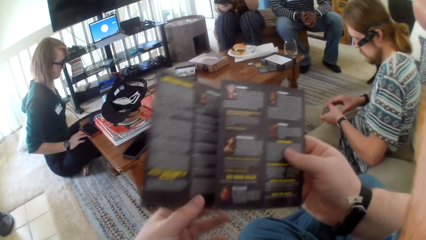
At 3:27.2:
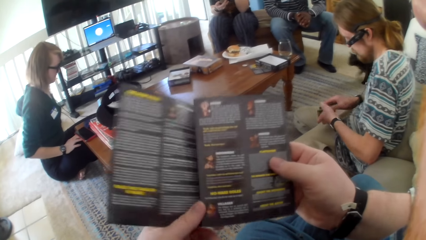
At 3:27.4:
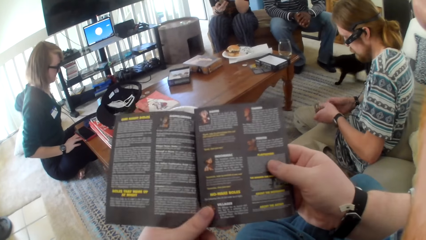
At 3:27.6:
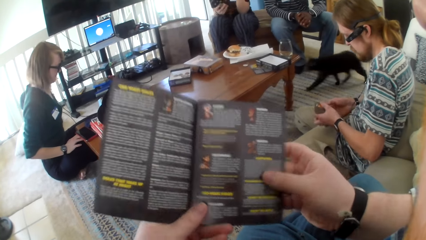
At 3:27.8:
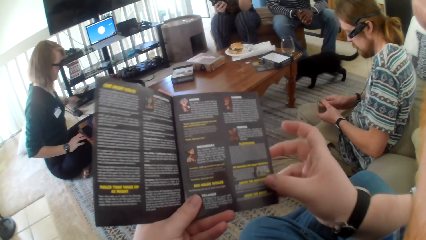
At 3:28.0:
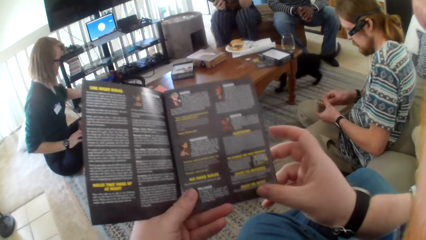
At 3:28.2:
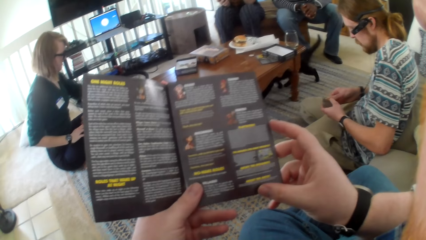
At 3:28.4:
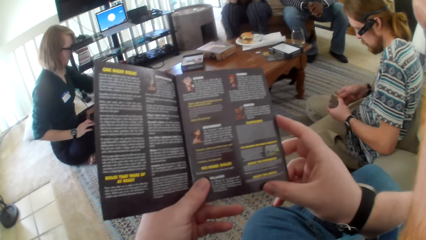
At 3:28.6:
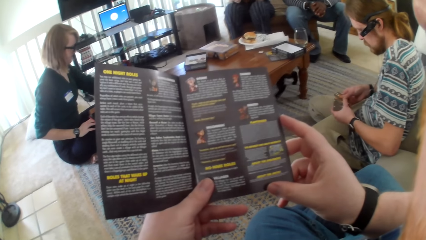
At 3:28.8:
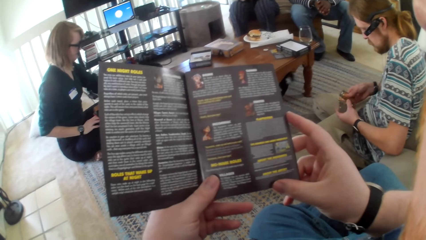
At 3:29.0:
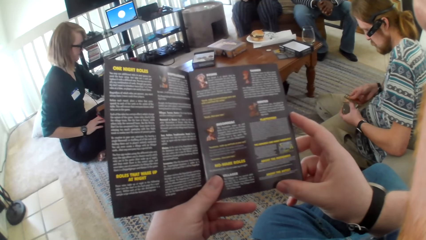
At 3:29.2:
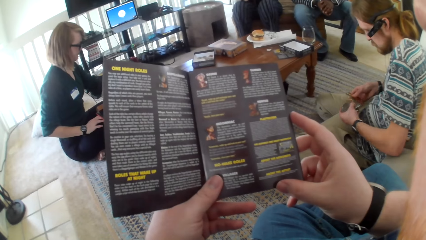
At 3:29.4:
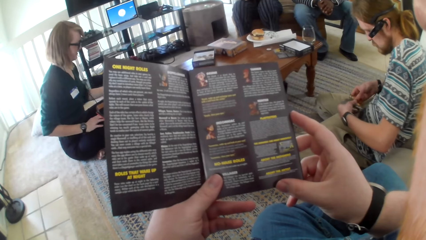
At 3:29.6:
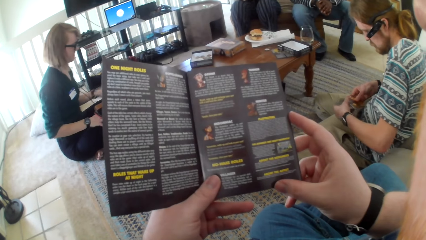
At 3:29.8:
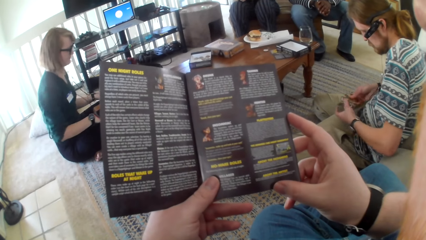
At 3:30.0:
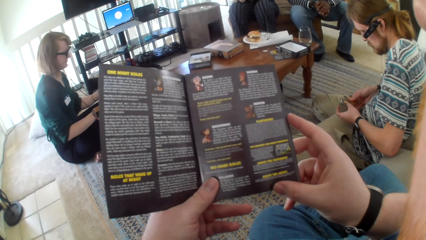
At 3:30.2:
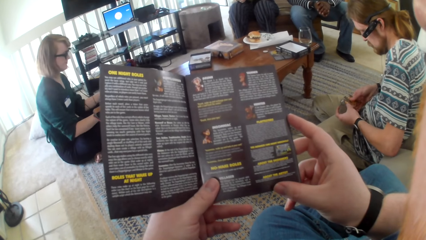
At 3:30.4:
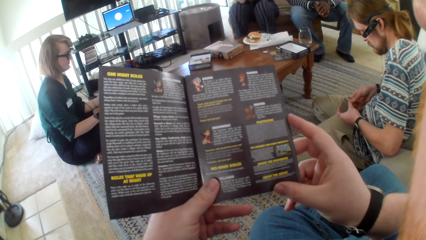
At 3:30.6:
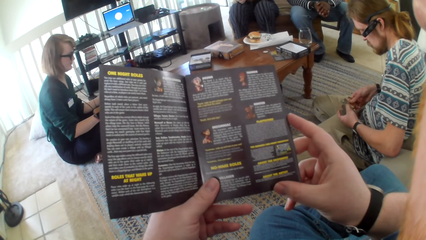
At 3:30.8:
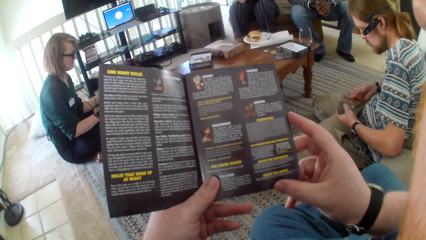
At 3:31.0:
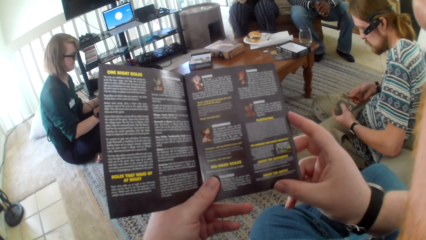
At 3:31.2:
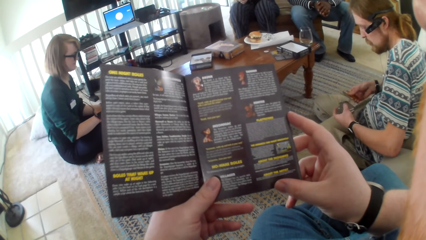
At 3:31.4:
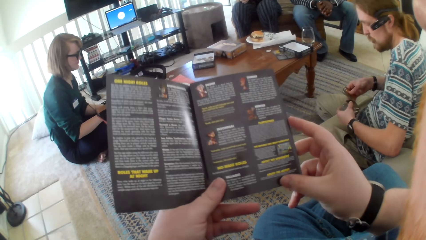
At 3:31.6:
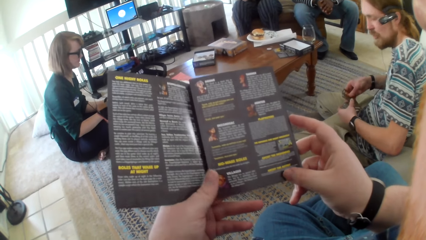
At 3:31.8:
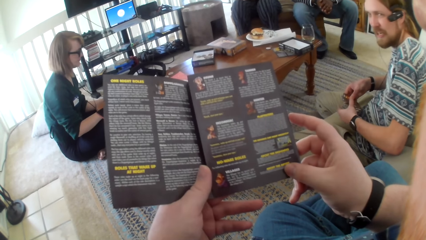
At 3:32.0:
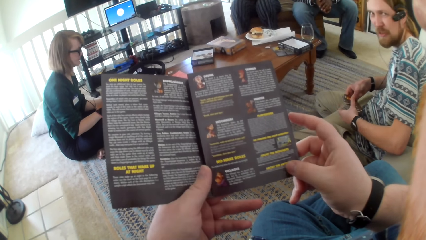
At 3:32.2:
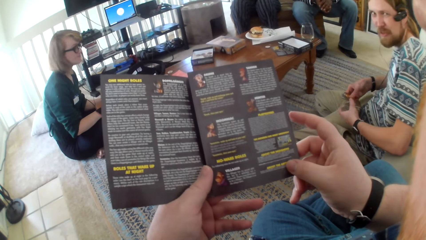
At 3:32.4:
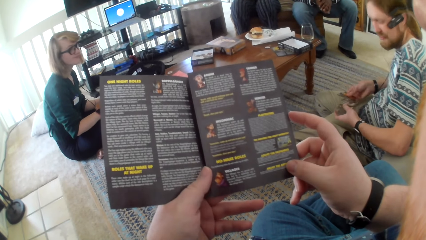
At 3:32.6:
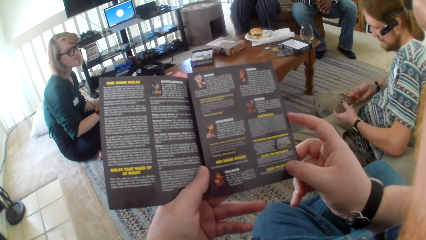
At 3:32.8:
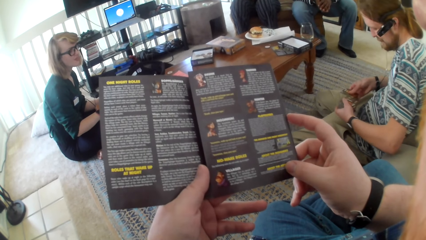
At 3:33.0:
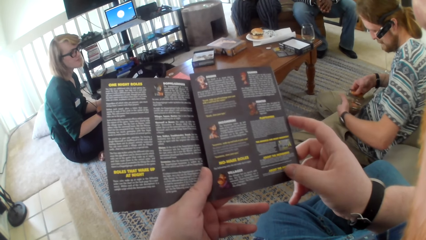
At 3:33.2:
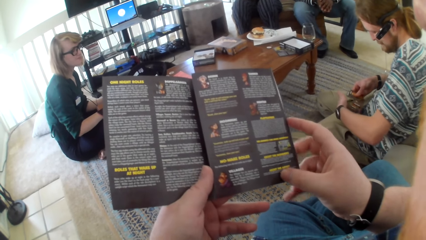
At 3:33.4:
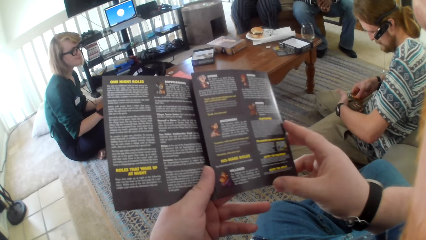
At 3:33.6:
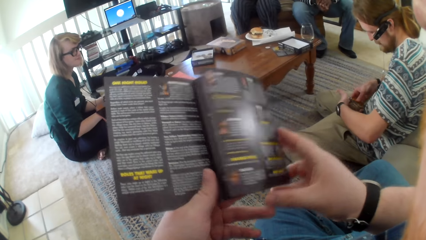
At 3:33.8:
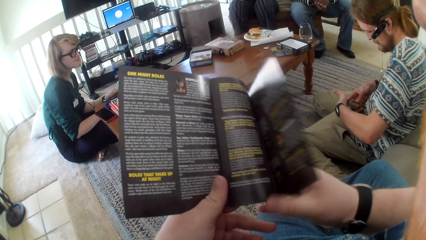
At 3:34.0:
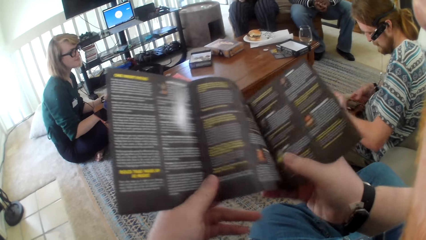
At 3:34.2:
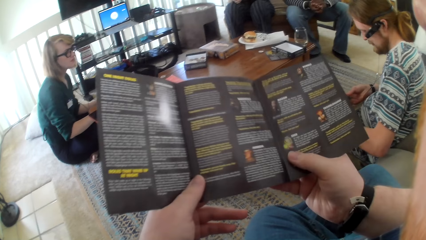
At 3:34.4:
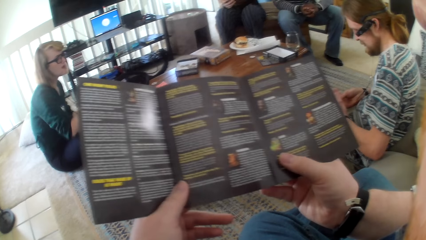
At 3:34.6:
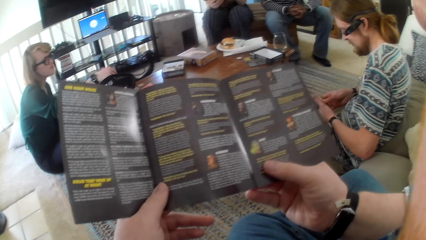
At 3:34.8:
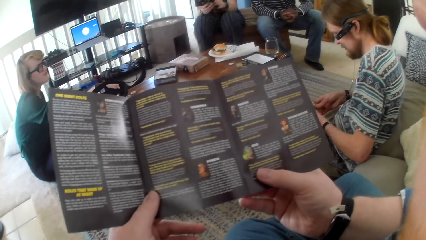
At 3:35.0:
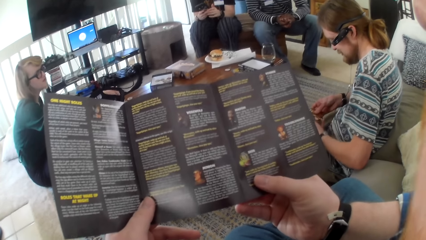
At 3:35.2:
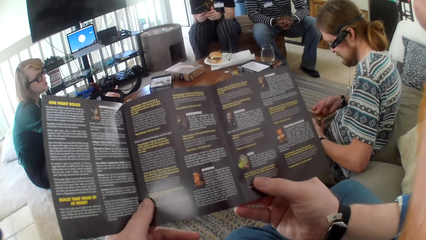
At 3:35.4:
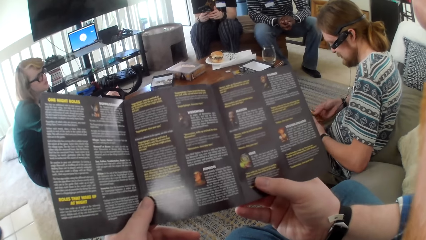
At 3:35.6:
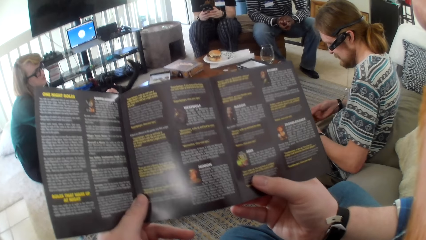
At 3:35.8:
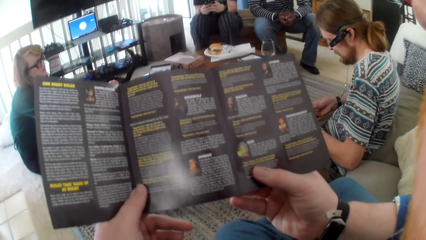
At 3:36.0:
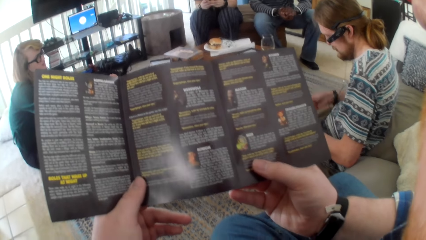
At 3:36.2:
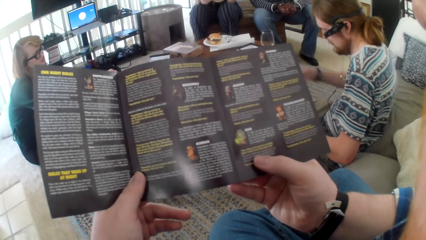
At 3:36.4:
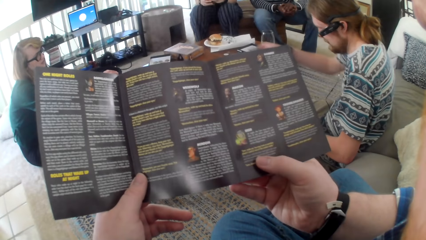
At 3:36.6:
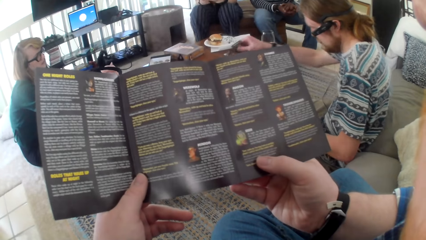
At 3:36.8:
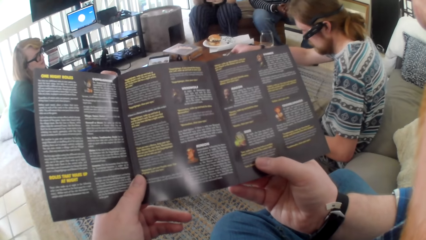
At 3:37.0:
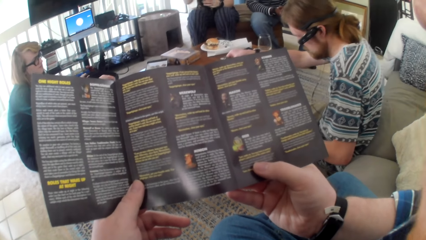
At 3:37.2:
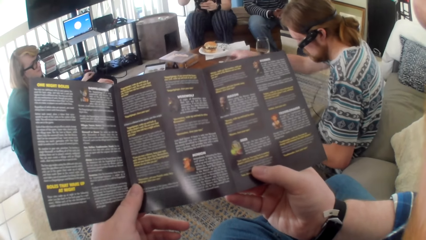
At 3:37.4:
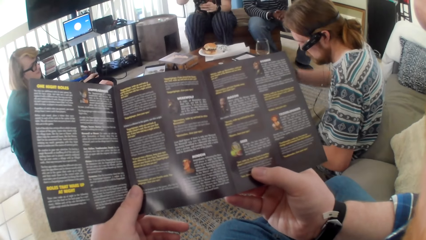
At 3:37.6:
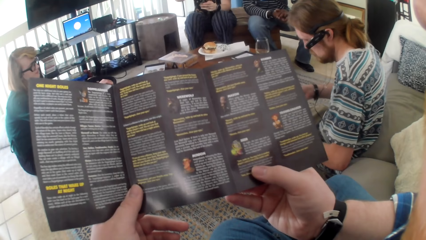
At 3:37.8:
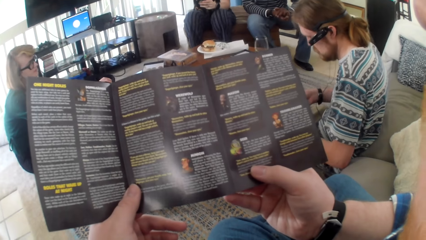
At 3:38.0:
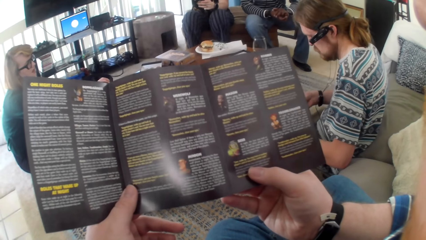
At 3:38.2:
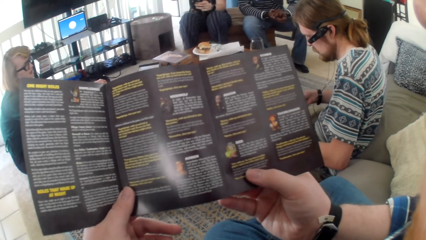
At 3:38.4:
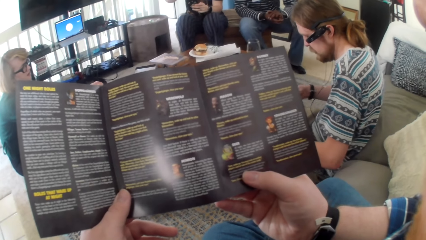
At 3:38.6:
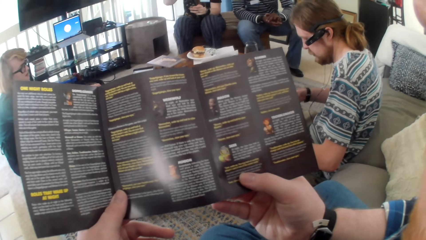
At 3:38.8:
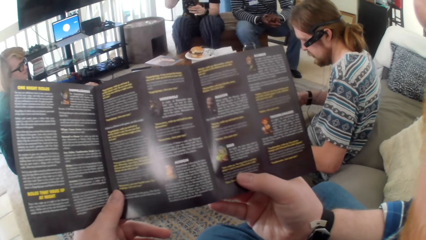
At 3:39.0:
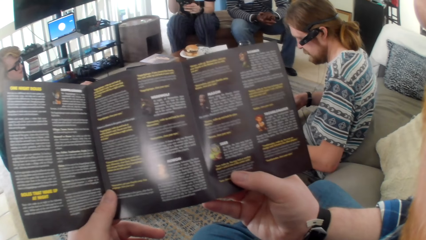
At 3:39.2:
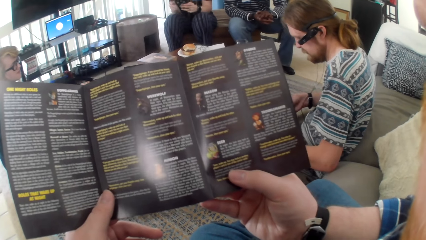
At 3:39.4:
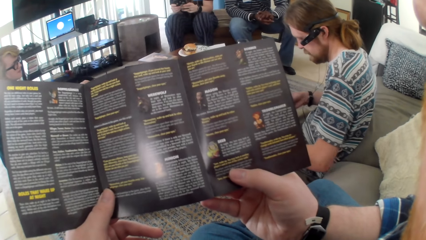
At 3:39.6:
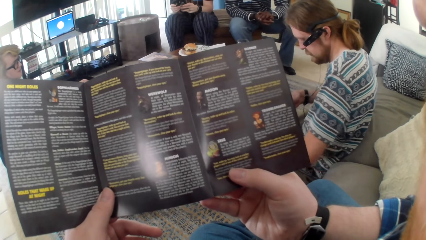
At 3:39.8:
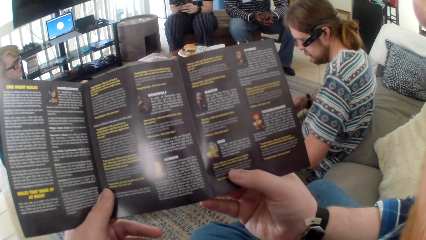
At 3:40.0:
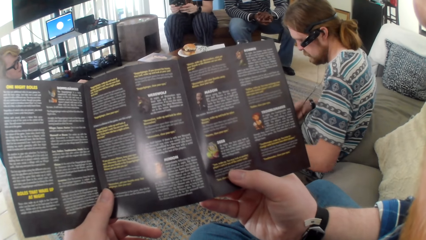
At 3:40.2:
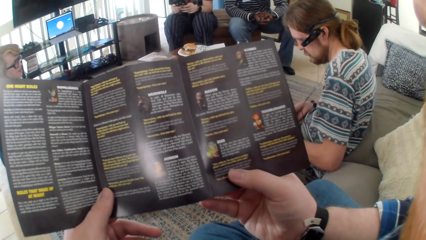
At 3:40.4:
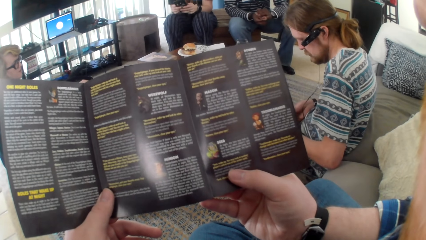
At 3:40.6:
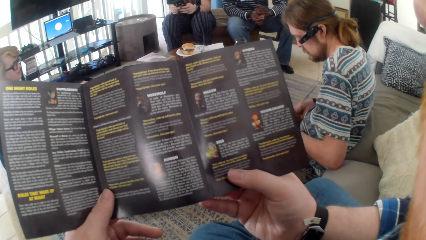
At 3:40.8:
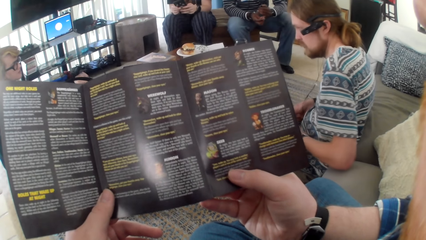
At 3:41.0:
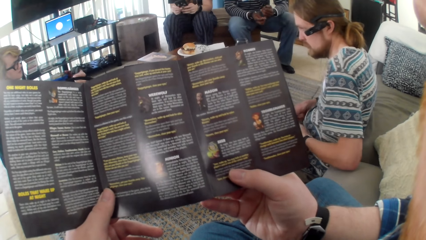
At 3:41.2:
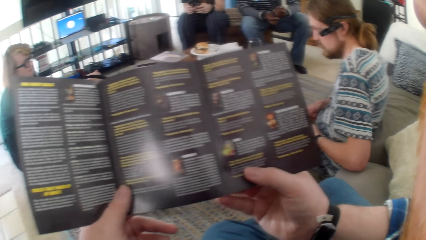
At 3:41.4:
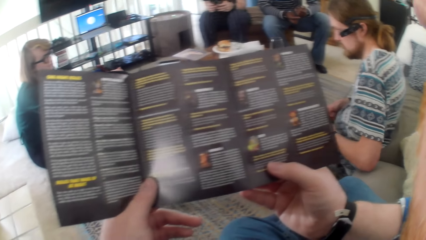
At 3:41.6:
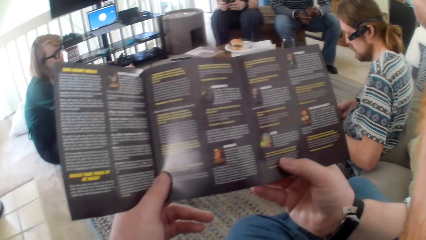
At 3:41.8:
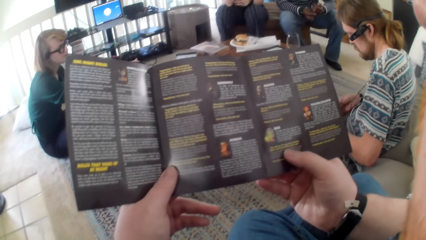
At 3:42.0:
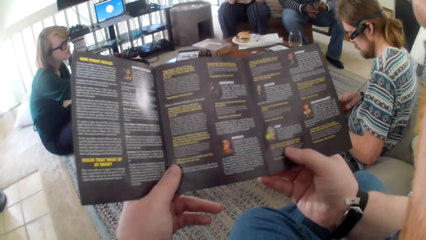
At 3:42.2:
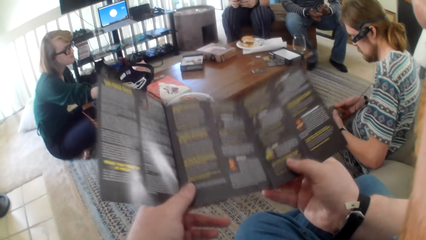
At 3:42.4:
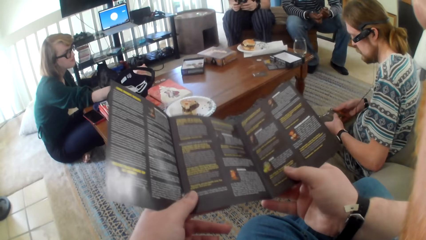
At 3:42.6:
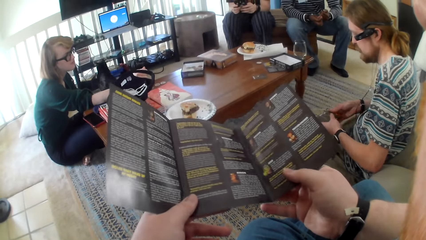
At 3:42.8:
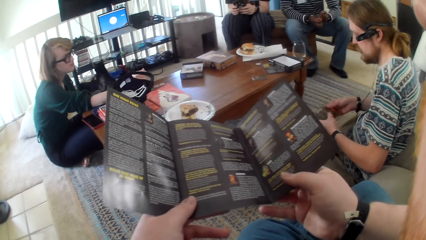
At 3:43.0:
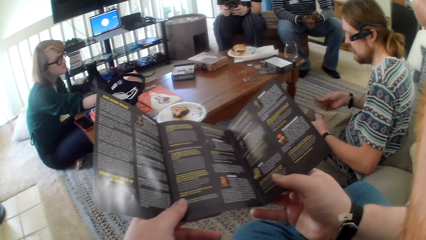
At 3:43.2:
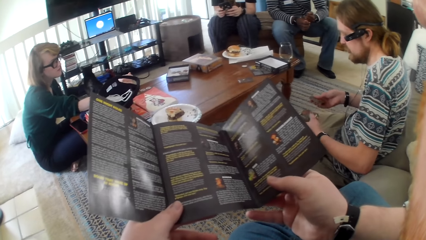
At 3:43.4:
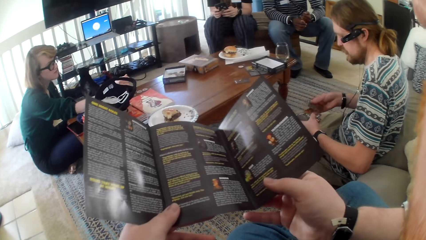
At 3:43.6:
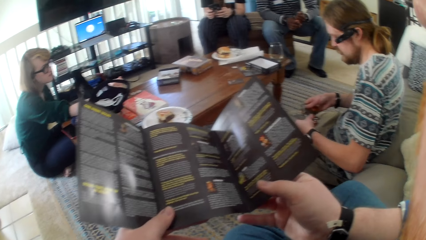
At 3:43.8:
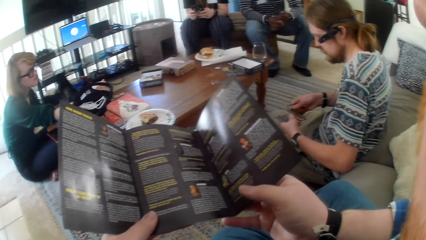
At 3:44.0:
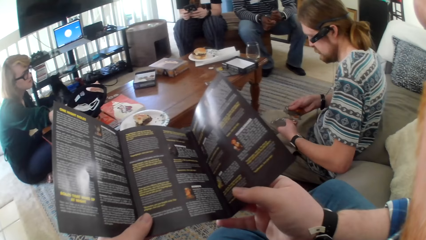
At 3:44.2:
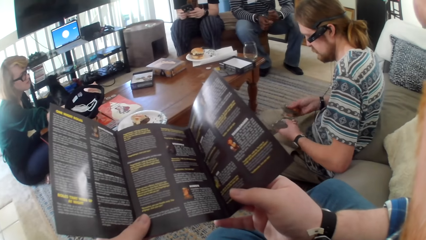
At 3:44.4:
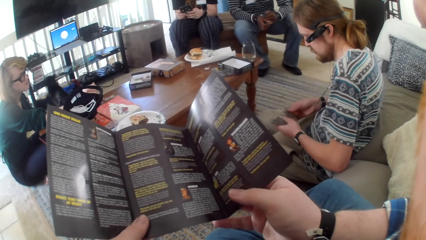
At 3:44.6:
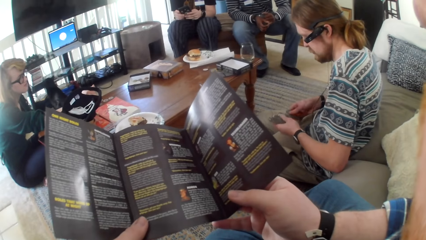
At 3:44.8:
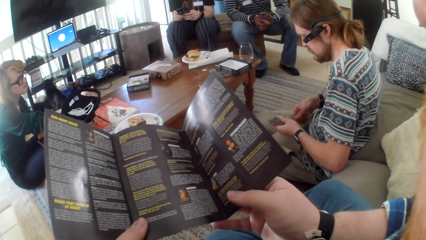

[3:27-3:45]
The camera wearer talks. They read the game cards paper. A man talks to the camera wearer. The camera wearer talks. They open the game cards paper page. They talk. They read the game cards paper. The man puts the game cards on the table. He moves a hand. A person operates on her phone. A woman talks to the man. The camera wearer moves the paper.
